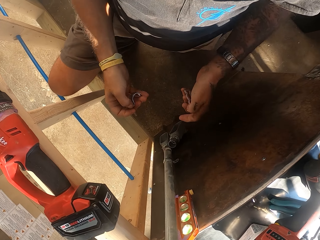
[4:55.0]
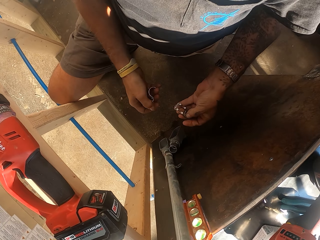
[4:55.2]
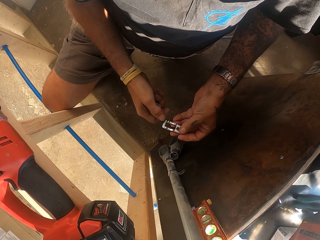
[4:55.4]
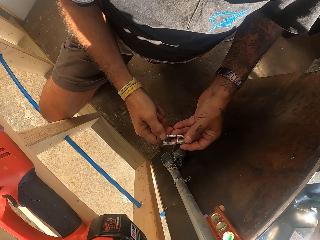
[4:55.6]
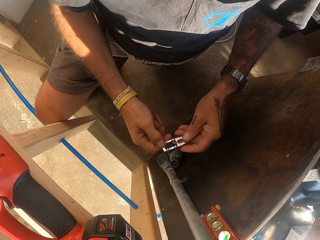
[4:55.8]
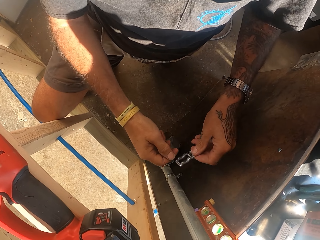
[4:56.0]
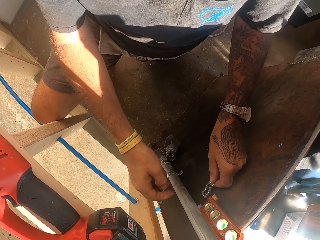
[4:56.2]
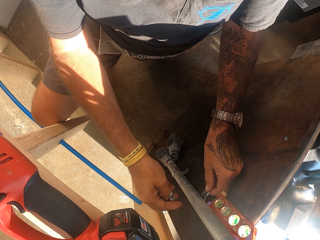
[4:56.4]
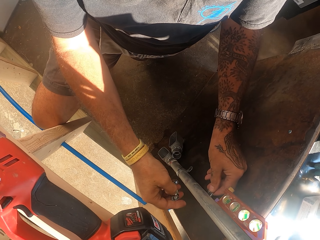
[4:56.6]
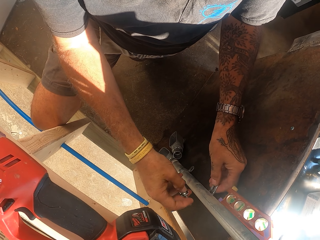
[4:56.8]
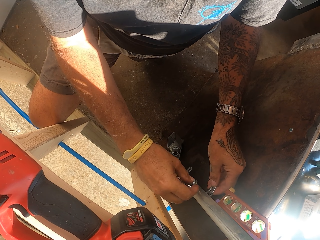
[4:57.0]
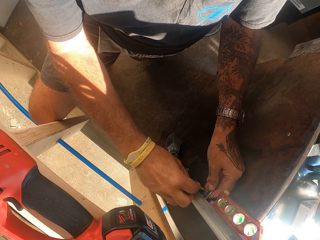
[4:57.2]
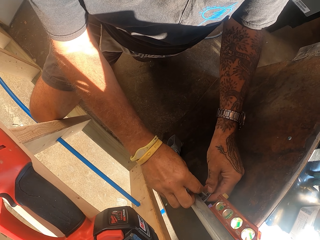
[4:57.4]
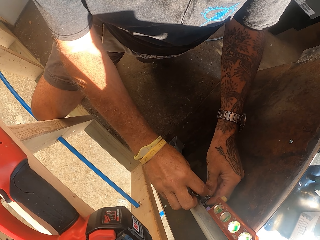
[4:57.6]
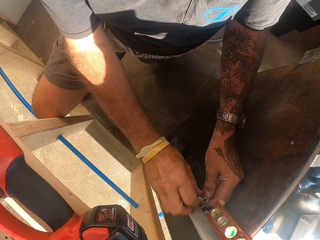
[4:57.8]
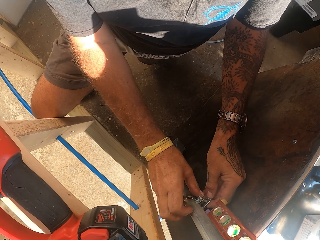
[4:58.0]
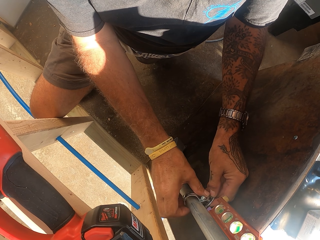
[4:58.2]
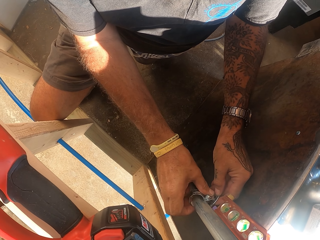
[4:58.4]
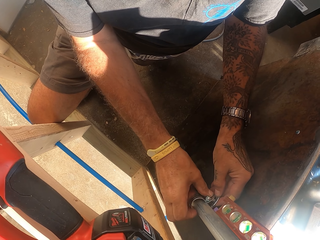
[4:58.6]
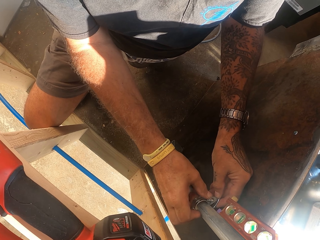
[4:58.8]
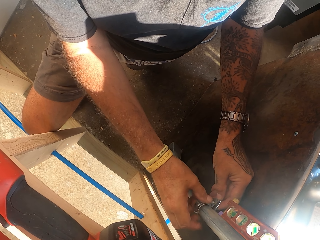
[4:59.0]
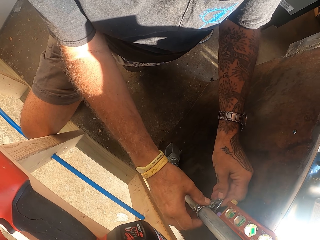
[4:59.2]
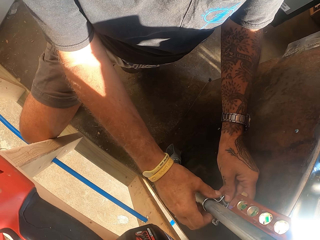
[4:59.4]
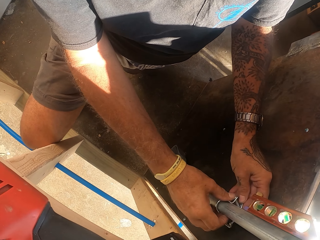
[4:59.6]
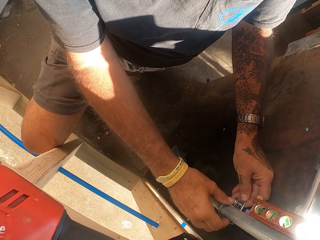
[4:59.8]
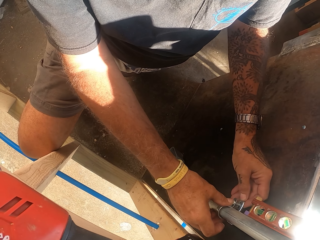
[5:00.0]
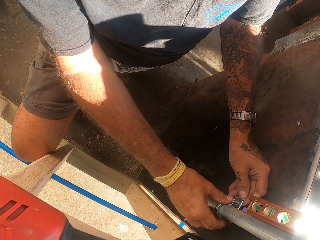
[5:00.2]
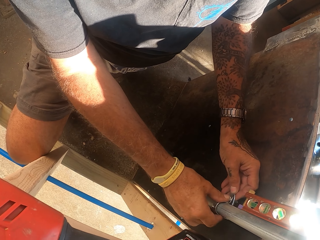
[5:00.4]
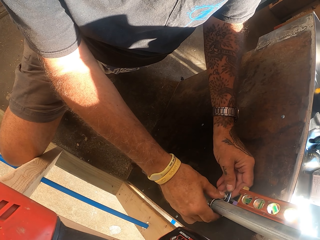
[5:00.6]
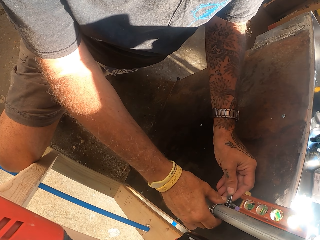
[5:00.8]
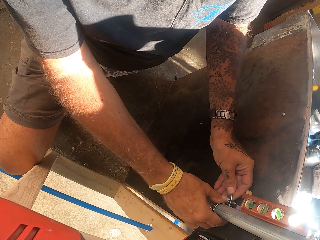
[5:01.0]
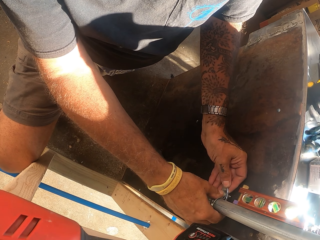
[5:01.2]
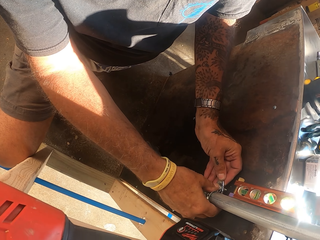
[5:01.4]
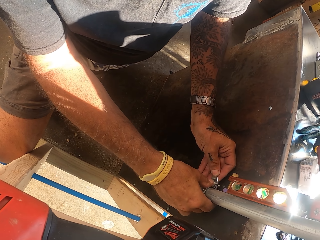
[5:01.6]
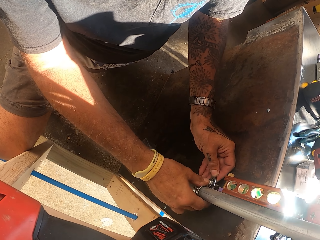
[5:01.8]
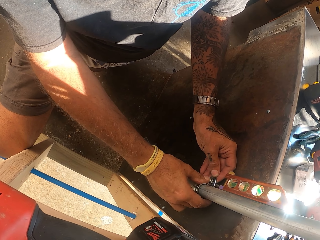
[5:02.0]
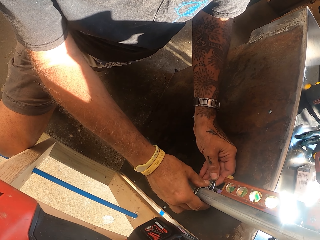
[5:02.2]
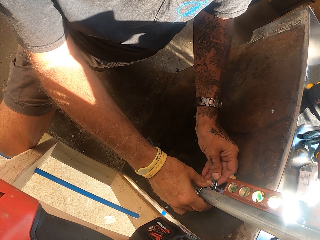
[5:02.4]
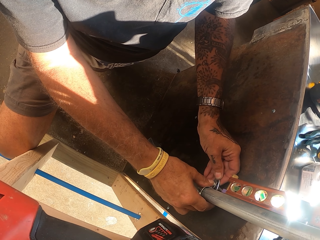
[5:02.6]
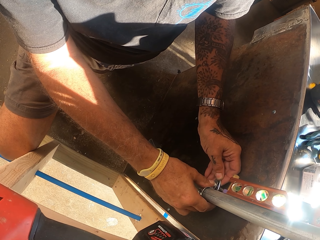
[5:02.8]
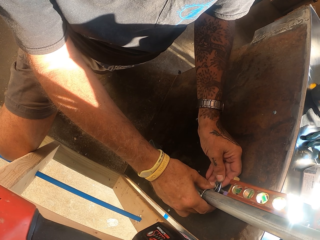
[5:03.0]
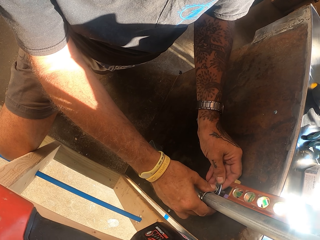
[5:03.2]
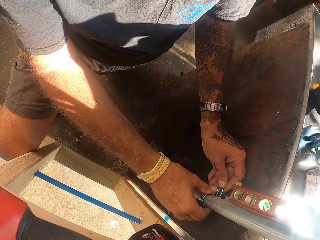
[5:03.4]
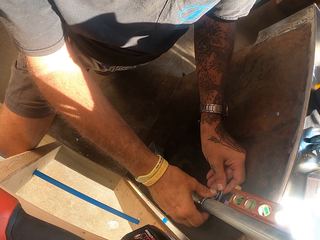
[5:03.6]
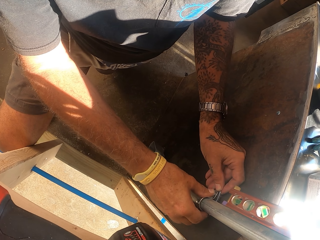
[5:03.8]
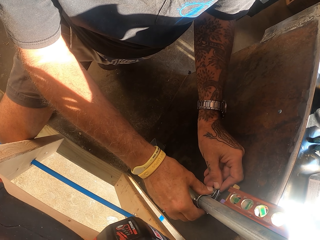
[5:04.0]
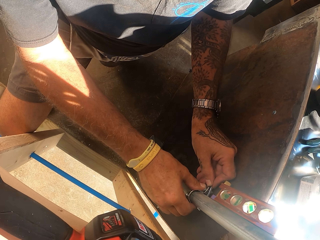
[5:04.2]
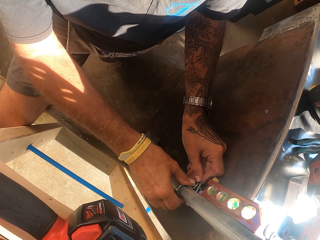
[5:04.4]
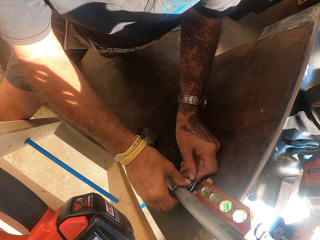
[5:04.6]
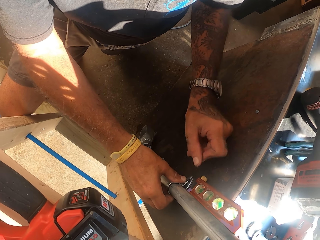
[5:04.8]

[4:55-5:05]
The camera wearer fixes a bolt on the metal clamp. They hold the pipe holder. They fix the metal clamp on the metal pole. They fix the bolt on the pipe holder. They fix the pipe with the pipe holder.

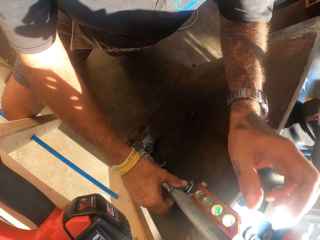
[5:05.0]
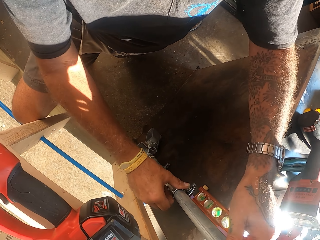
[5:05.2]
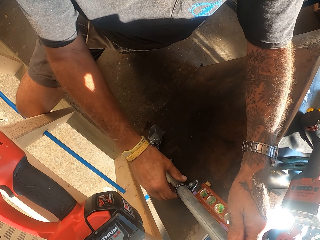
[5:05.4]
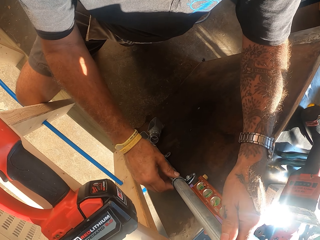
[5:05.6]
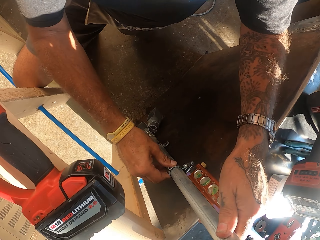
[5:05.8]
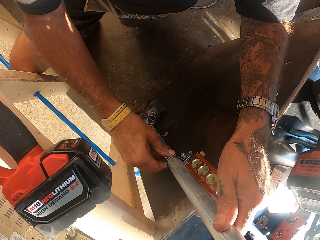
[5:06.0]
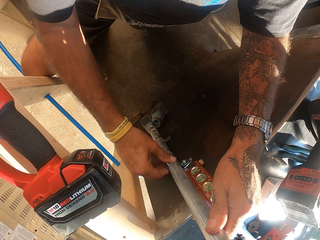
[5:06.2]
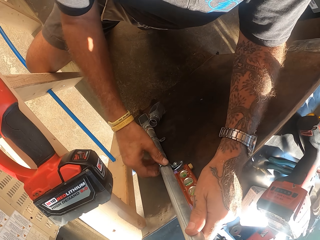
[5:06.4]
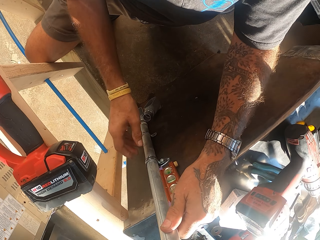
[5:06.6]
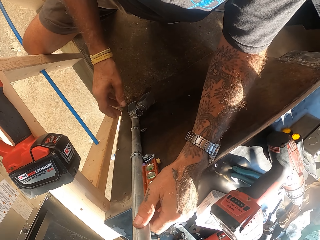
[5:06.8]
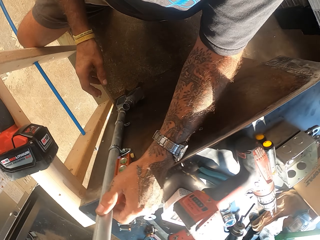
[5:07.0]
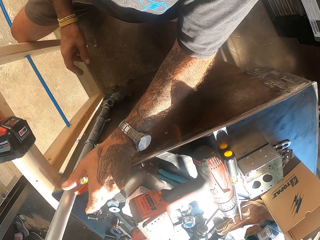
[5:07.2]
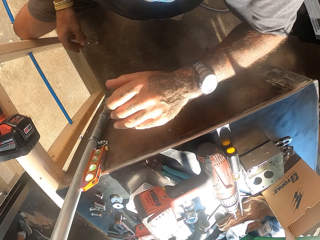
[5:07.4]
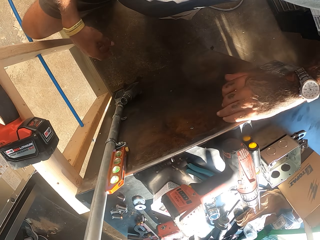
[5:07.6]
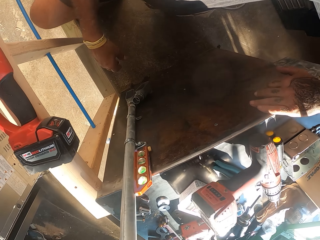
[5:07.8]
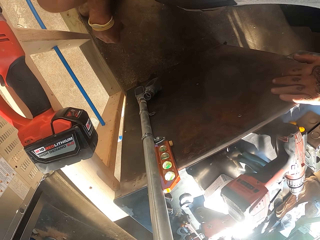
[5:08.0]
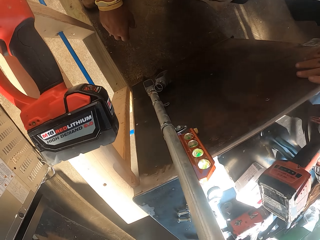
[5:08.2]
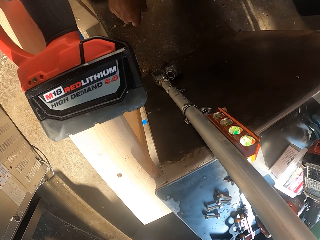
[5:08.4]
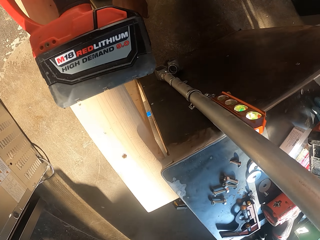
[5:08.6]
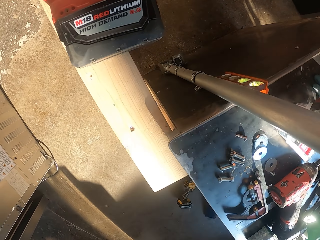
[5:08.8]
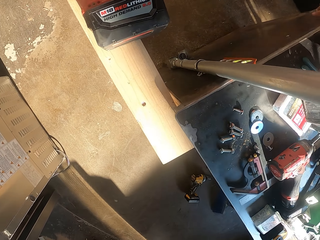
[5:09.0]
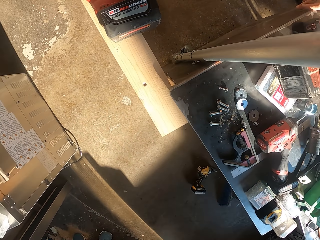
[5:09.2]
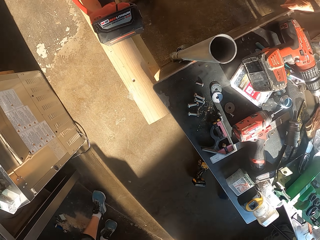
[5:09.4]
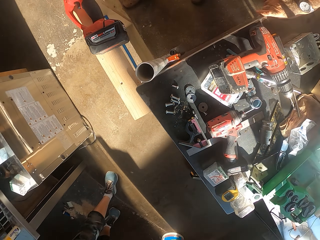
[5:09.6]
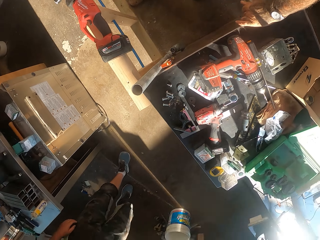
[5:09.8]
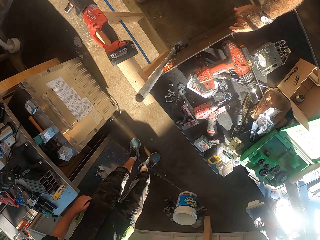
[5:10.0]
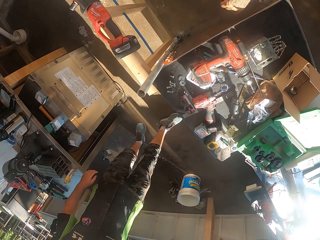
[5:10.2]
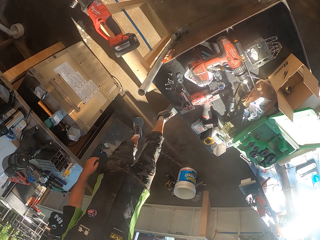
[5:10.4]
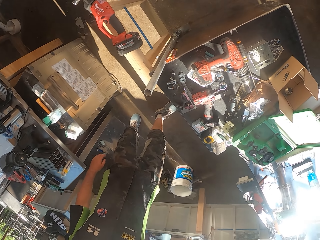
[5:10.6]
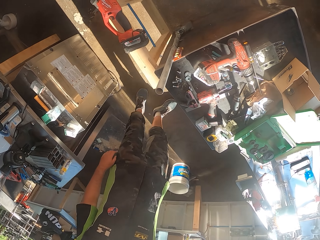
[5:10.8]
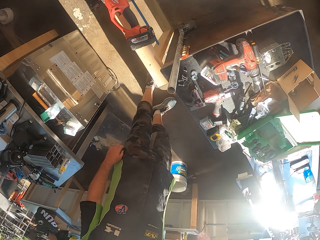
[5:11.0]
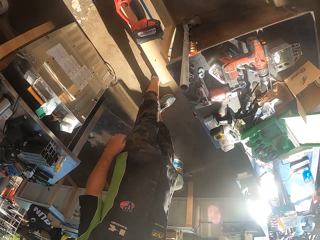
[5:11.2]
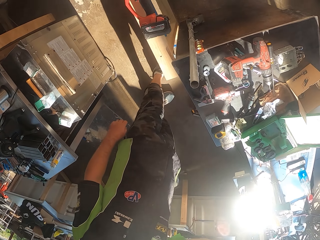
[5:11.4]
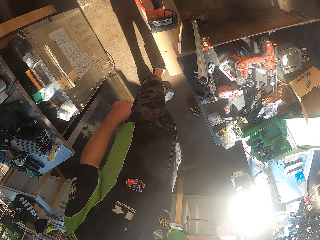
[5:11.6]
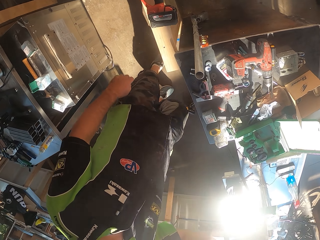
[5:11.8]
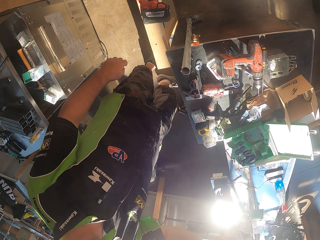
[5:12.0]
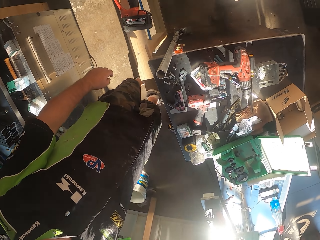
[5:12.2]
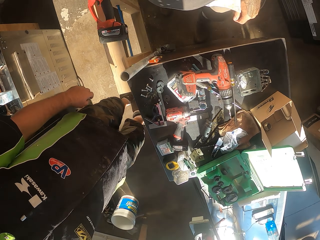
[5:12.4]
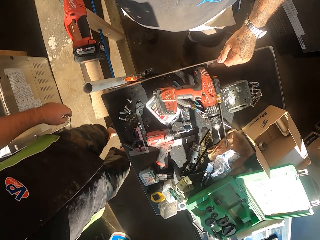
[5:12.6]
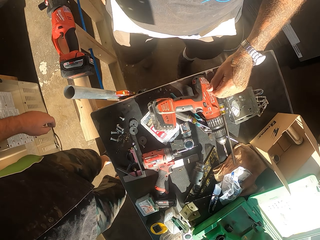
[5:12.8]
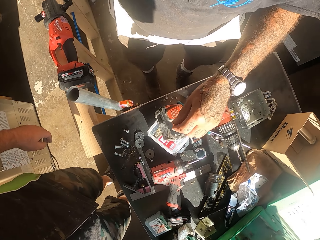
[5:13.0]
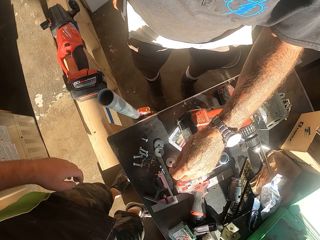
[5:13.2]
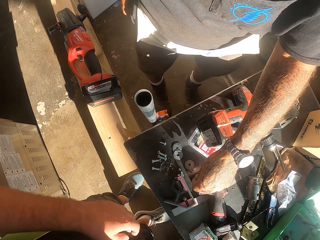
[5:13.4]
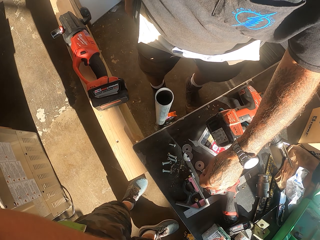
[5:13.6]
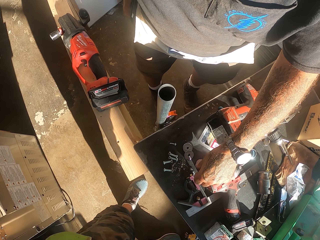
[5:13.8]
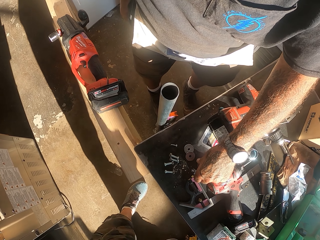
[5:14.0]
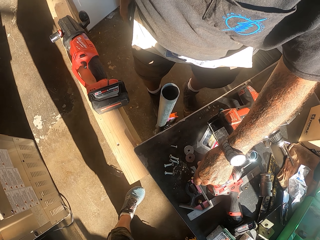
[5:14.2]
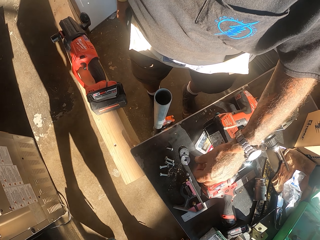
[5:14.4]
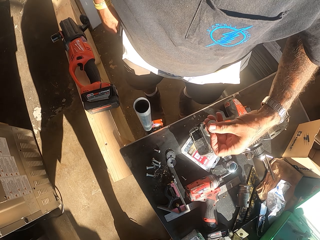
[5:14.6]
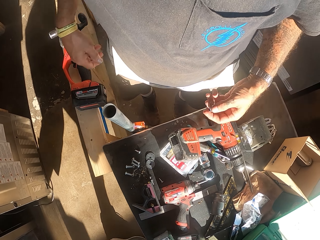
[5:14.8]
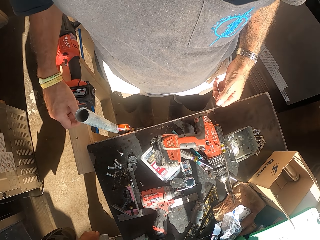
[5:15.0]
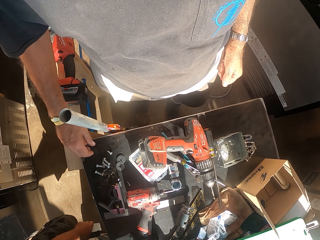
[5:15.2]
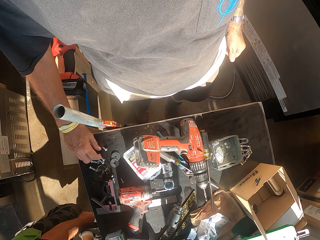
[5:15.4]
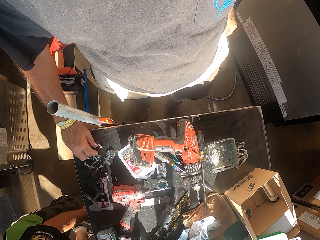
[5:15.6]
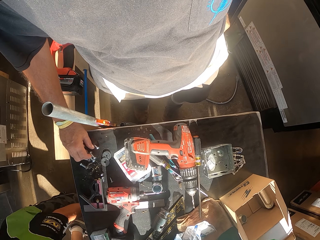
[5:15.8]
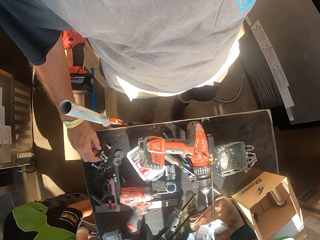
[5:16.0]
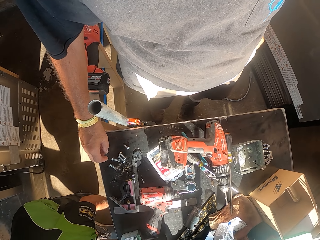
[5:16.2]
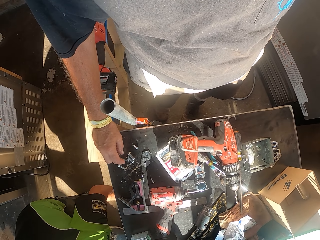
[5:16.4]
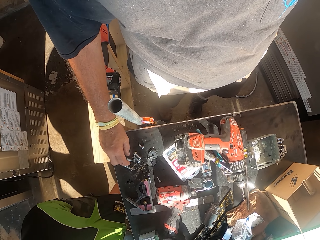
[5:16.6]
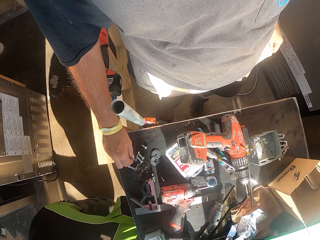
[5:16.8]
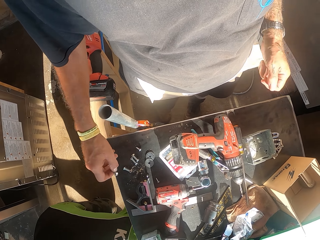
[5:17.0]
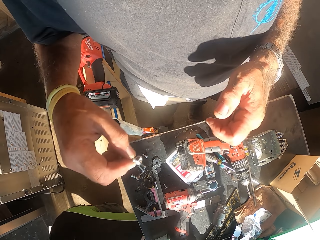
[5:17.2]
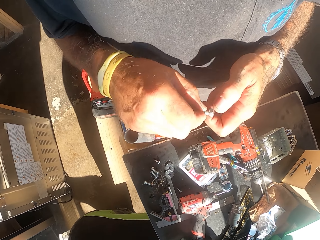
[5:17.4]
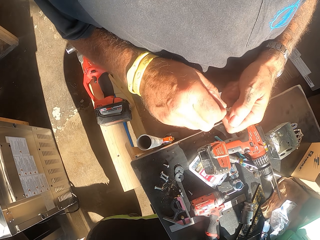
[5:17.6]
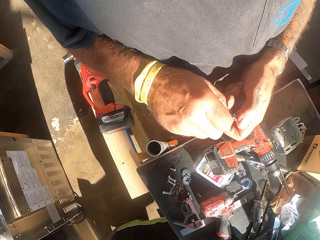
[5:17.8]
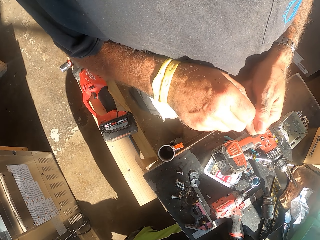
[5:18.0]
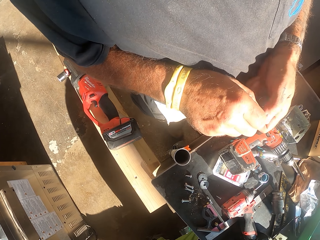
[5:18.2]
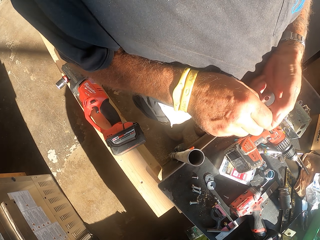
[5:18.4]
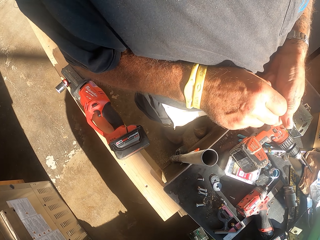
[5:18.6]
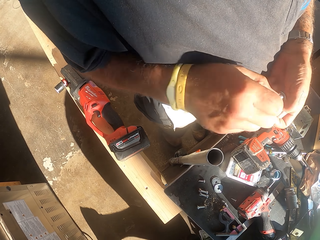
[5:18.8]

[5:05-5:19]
The camera wearer stands up. They look around. They pick something on the counter. They pick a bolt on the counter.
